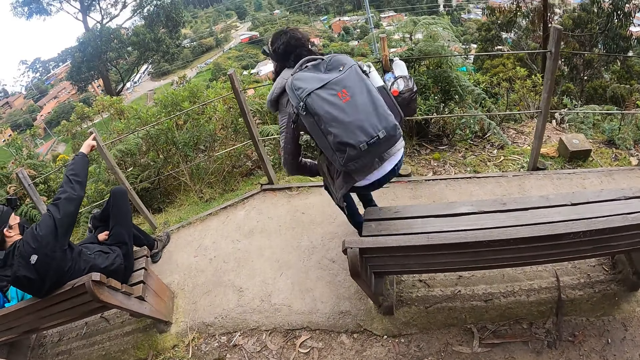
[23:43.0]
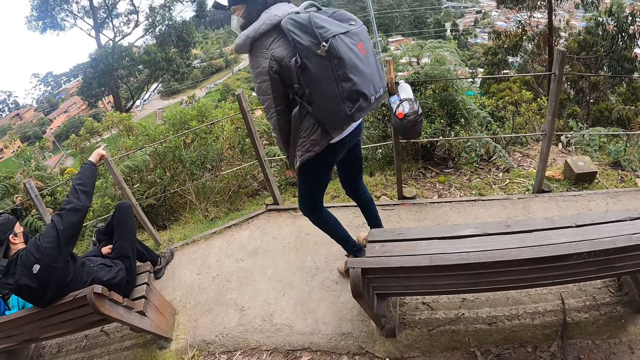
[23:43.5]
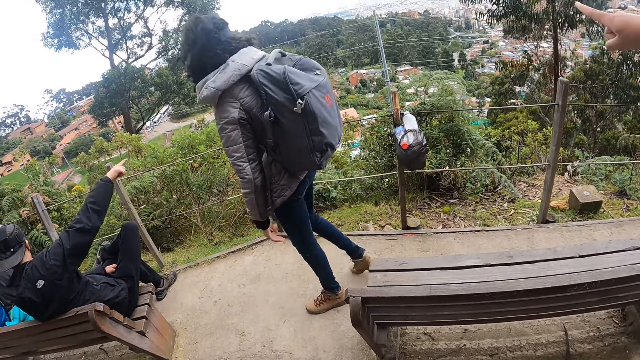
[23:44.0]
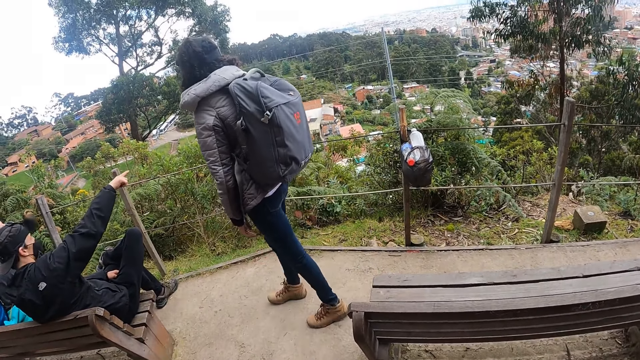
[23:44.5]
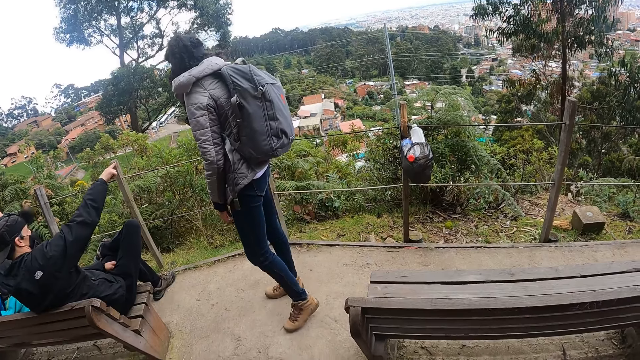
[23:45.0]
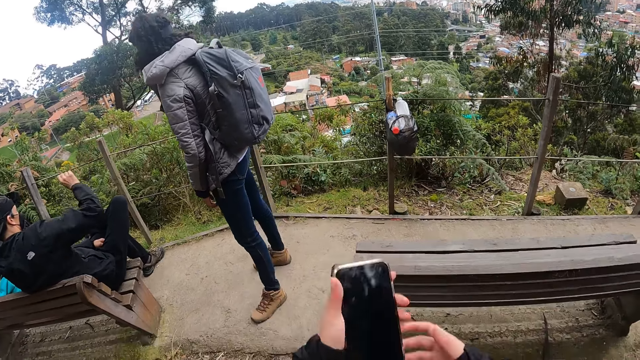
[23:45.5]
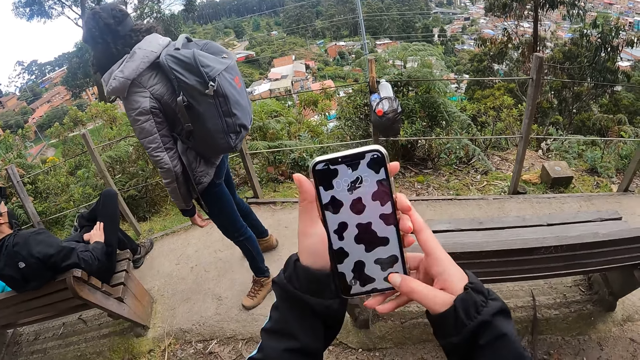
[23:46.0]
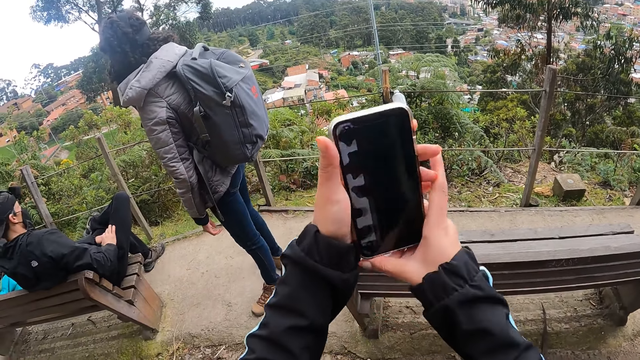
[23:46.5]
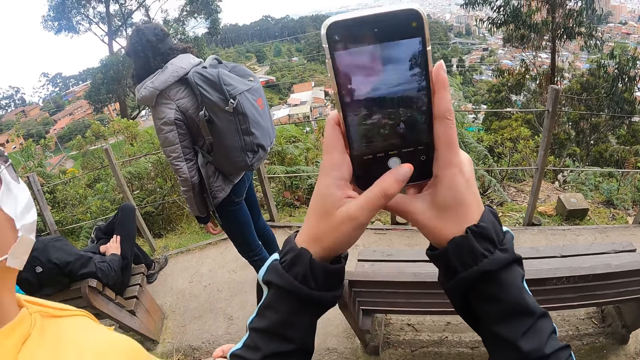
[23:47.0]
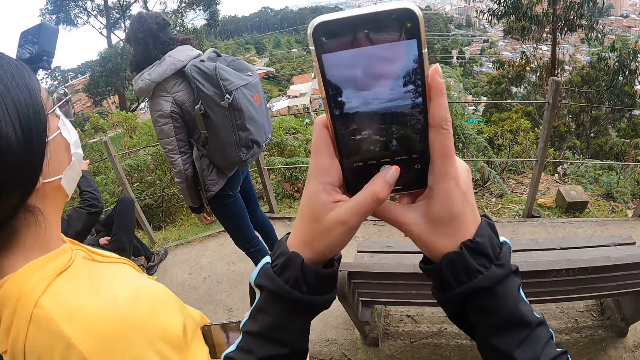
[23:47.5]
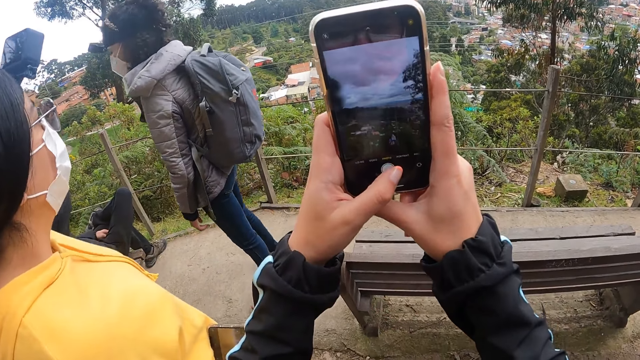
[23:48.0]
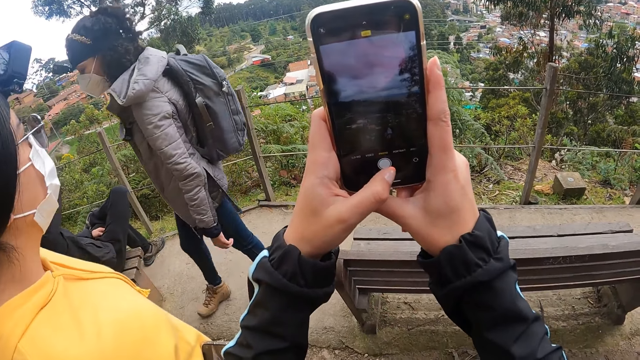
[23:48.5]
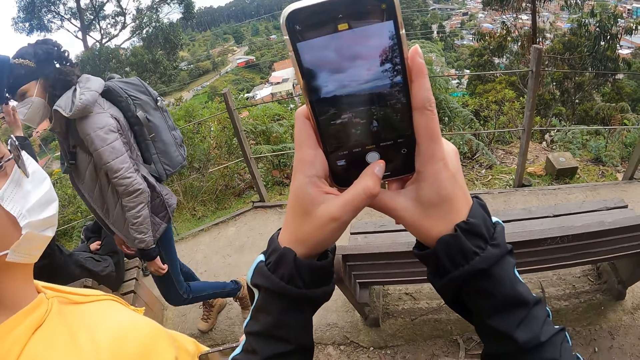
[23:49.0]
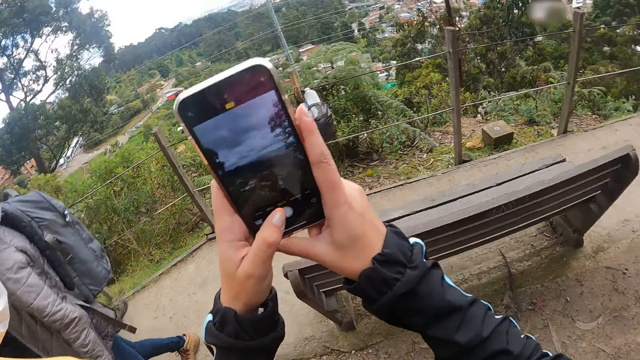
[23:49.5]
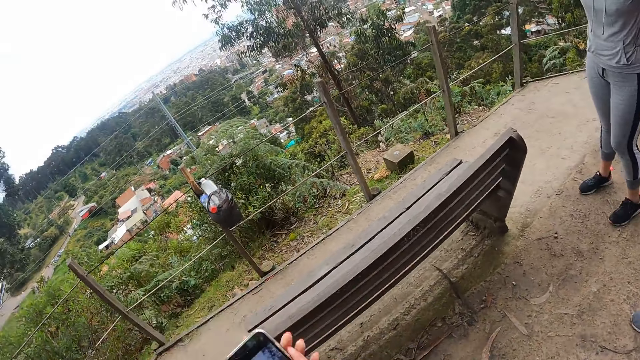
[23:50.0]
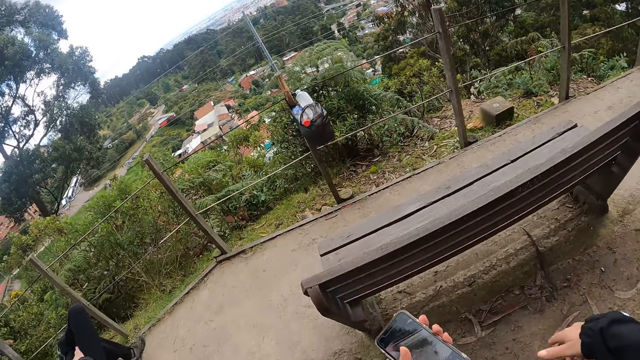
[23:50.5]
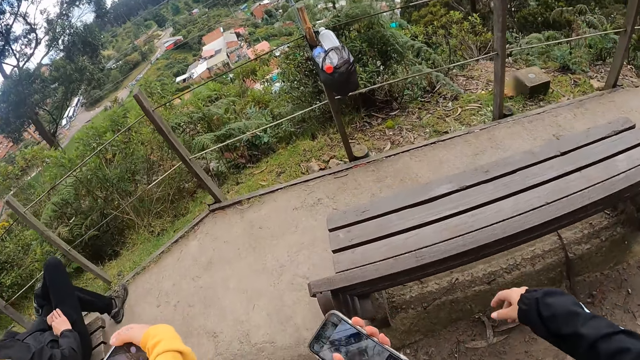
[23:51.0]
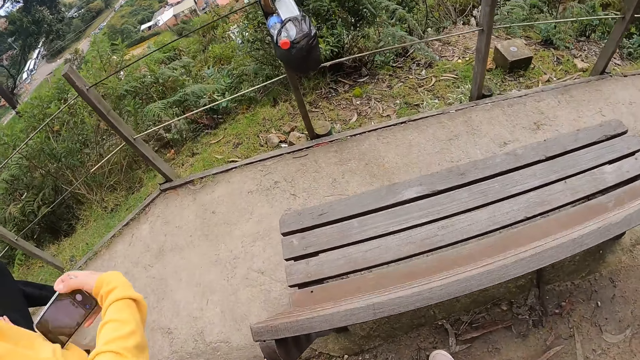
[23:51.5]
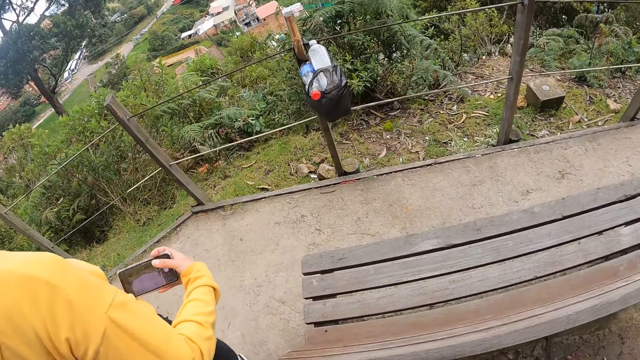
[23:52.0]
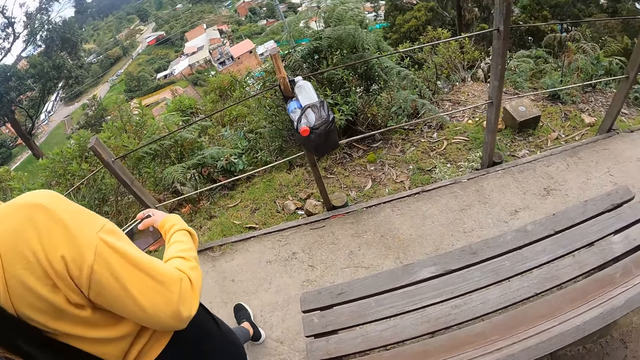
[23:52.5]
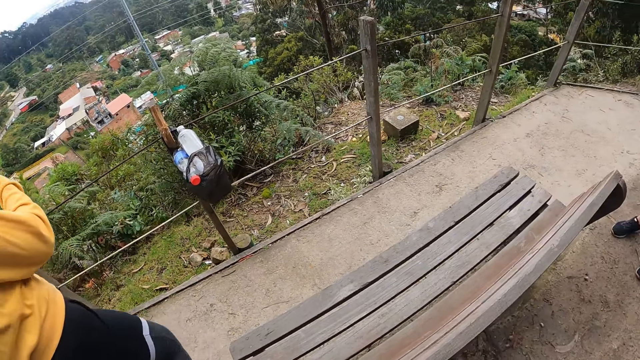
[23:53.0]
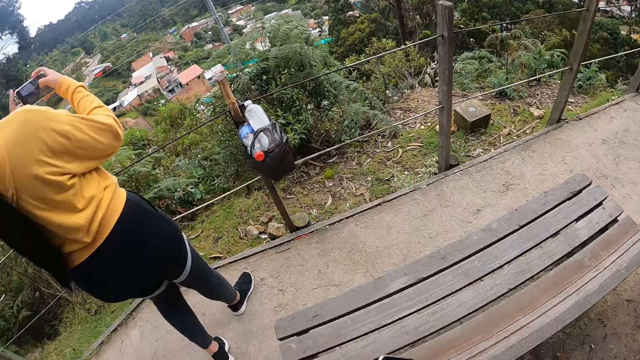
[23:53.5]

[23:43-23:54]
A woman gets up from a chair on the mountain top. The camera wearer operates the phone on the mountain top with both hands. The man puts his right hand on his thigh. The camera wearer scrolls the phone. They take a picture, put the phone down, and walk around the park. Another woman walks around the park.

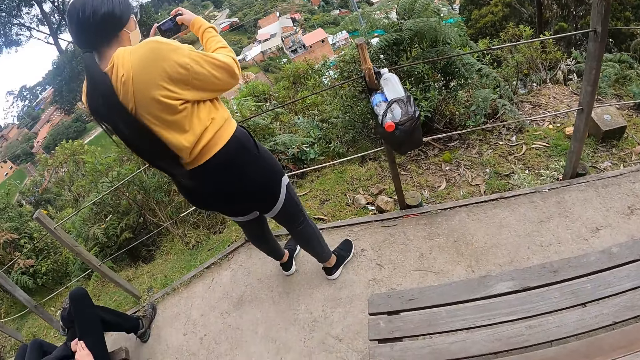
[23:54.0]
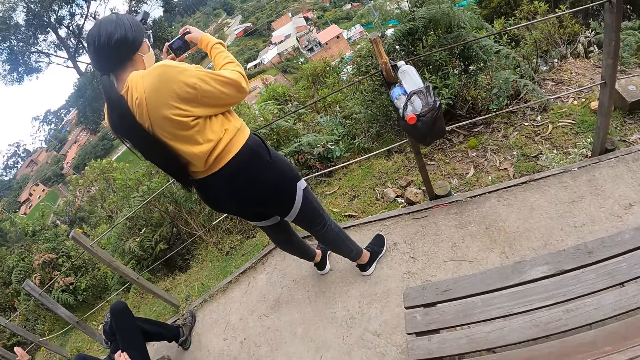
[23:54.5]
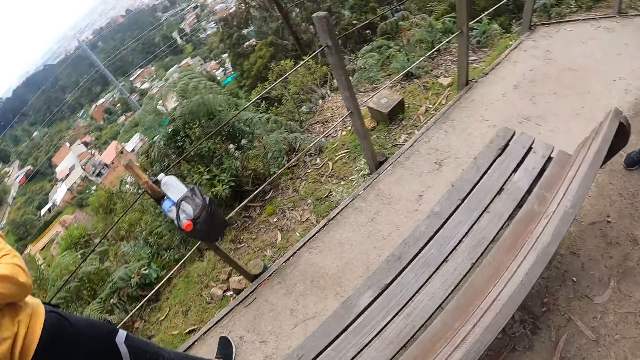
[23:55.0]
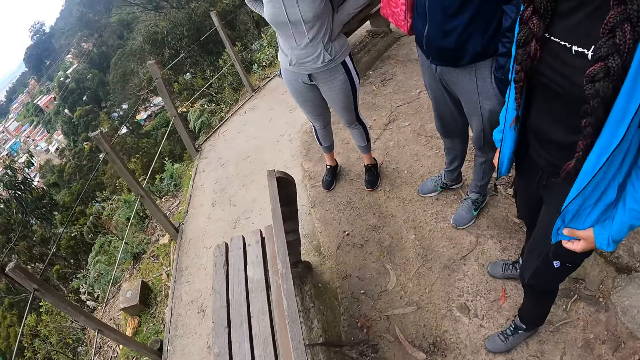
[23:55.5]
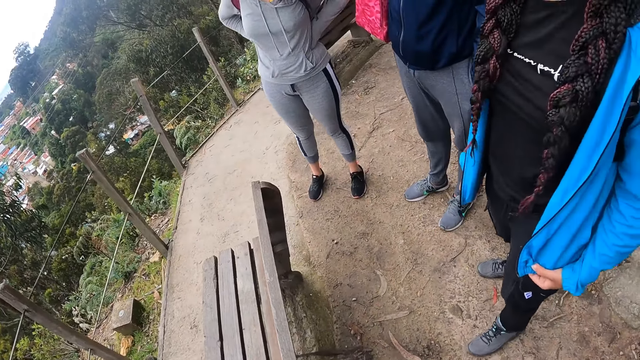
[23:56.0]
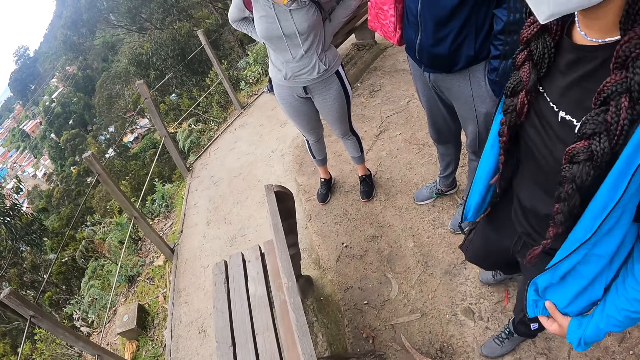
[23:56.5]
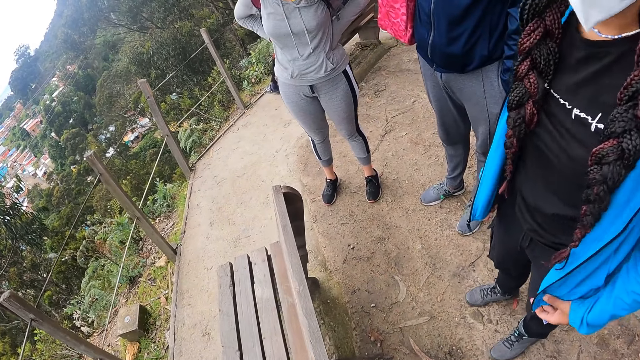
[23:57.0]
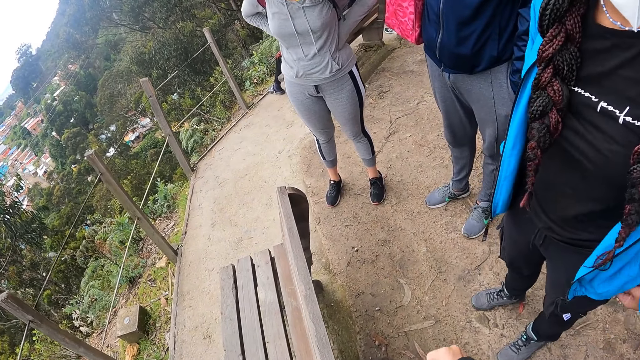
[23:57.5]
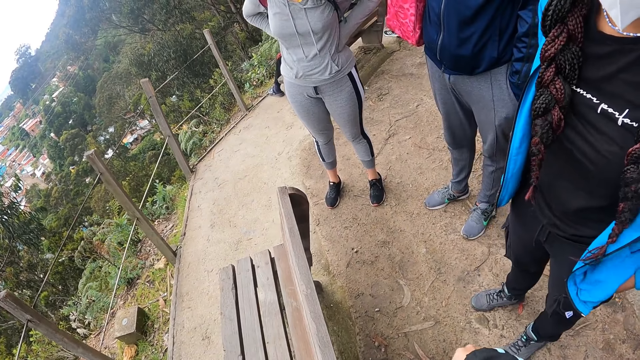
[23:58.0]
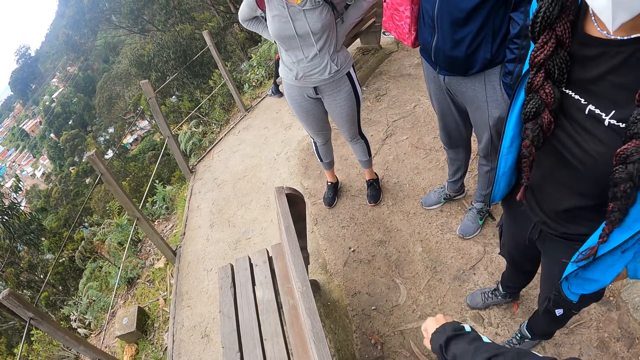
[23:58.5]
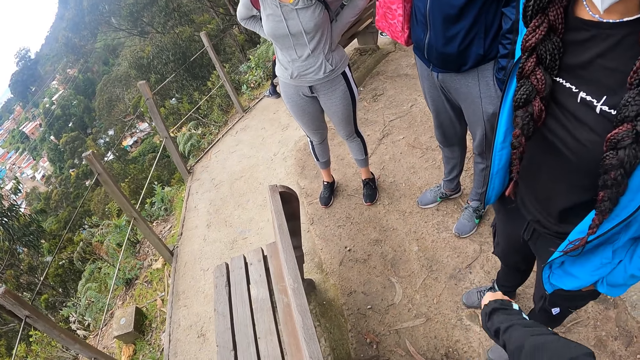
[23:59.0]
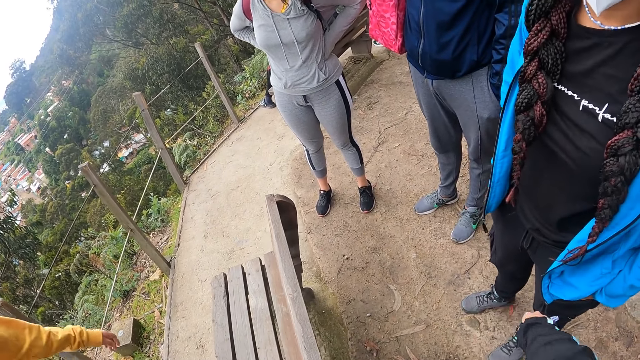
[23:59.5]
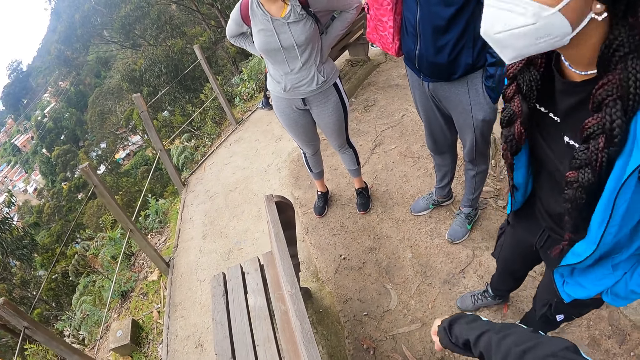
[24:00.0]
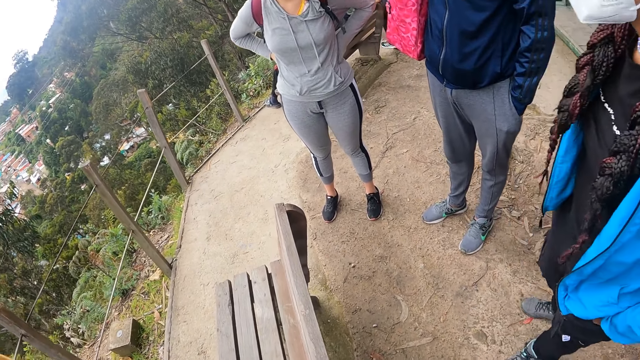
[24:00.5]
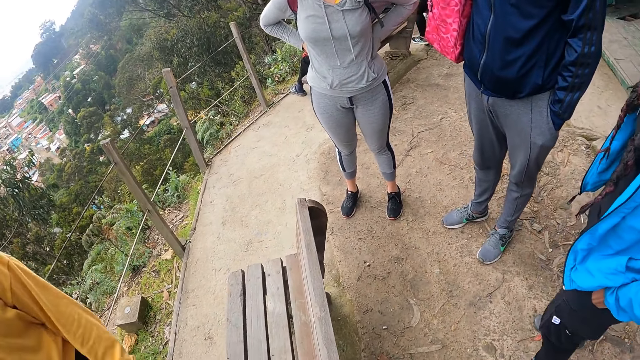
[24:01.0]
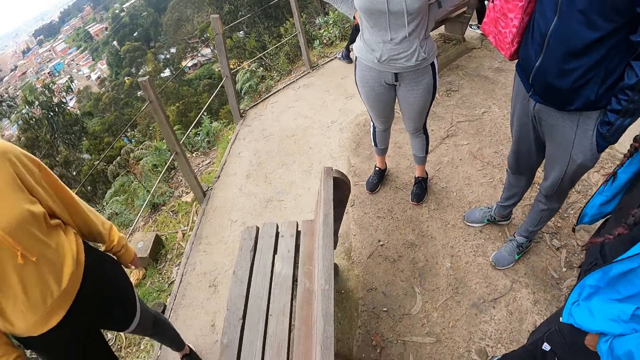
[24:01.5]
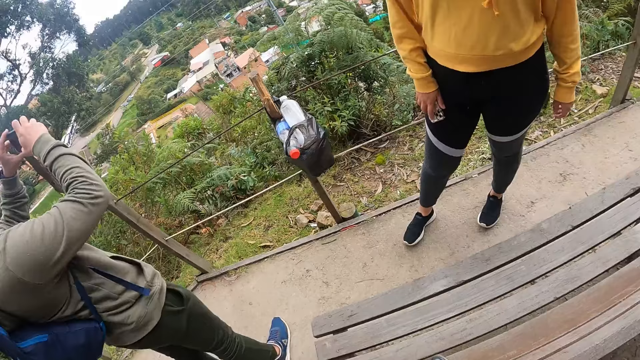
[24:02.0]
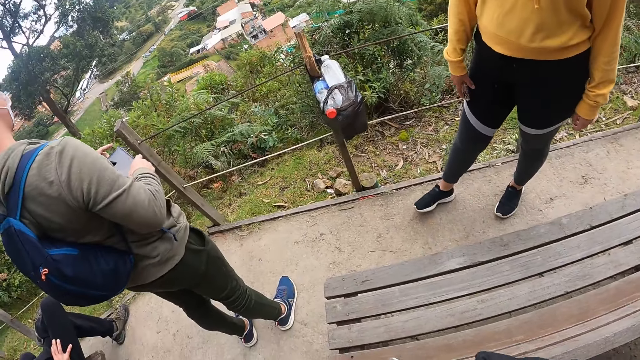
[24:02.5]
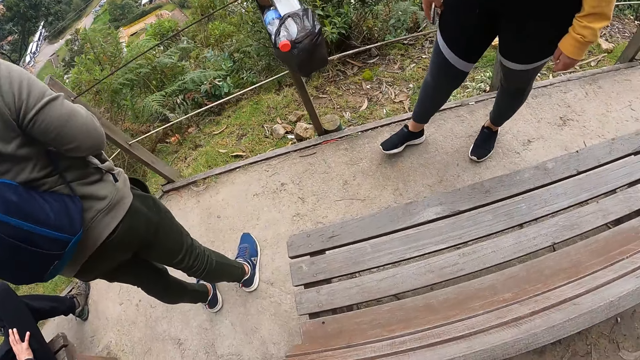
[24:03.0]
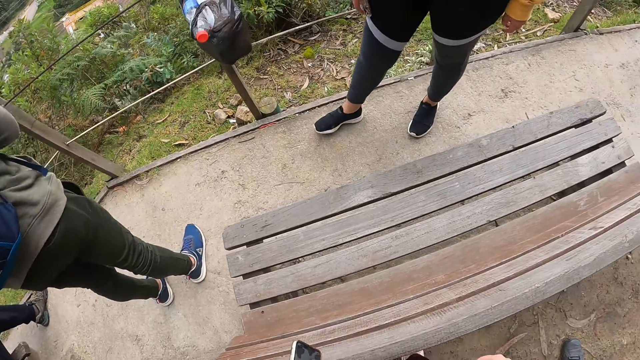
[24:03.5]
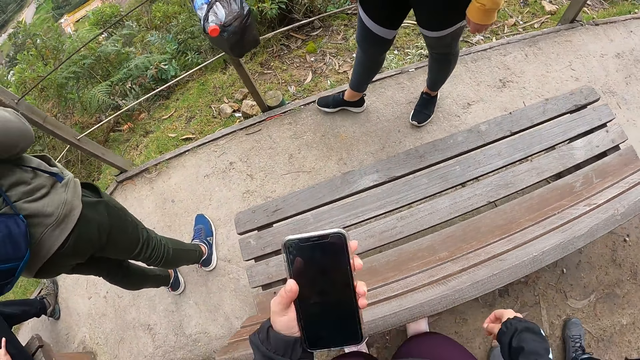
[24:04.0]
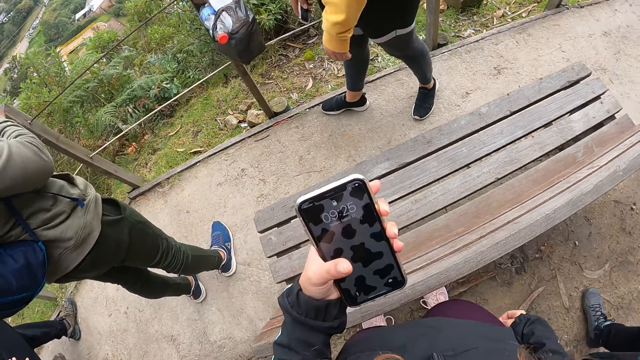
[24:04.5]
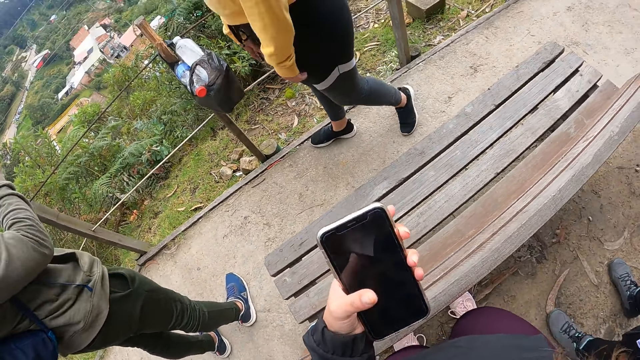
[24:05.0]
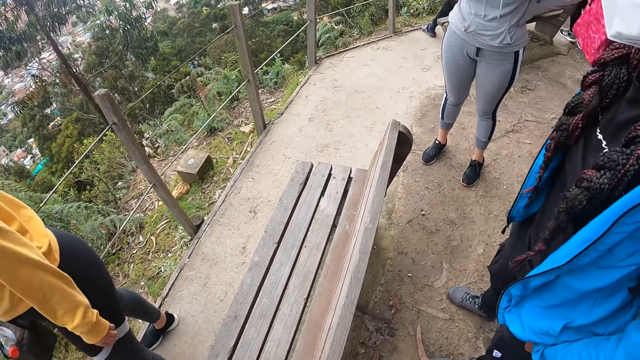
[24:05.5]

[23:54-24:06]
The woman operates a phone with both hands. Another woman takes the pictures. The camera wearer walks around the park. She interacts with a woman on the mountain top. A woman talks to the camera wearer. The camera wearer walks around the park. She operates the phone with her left hand on the mountain top. She lifts up the phone.
